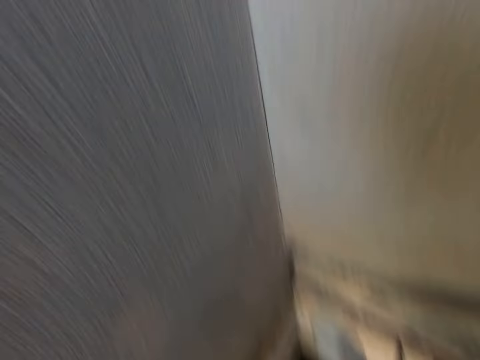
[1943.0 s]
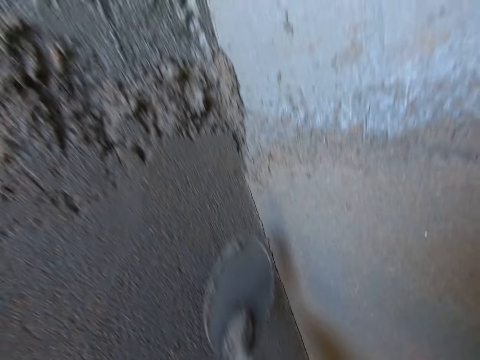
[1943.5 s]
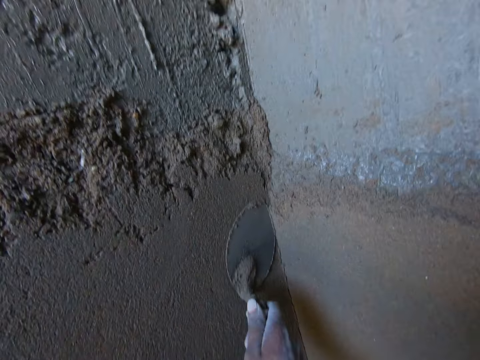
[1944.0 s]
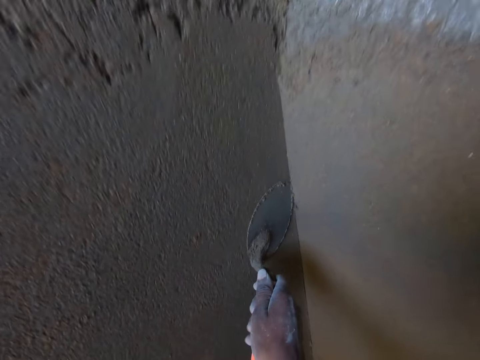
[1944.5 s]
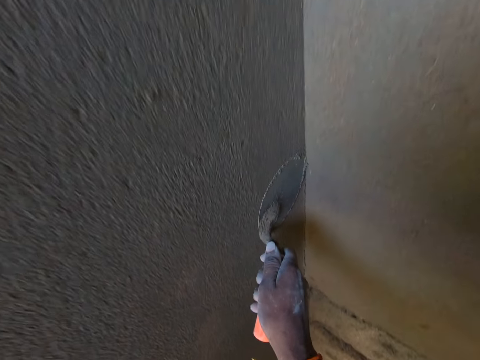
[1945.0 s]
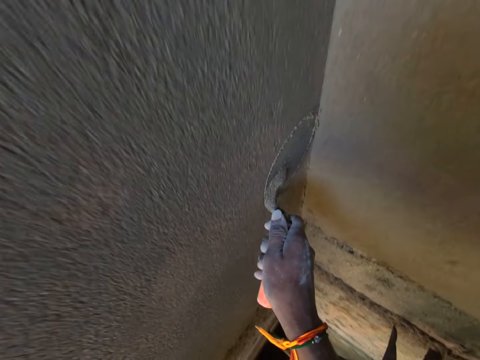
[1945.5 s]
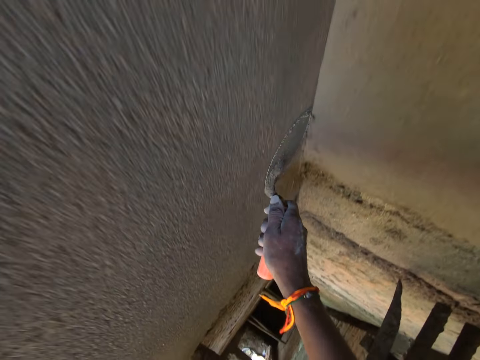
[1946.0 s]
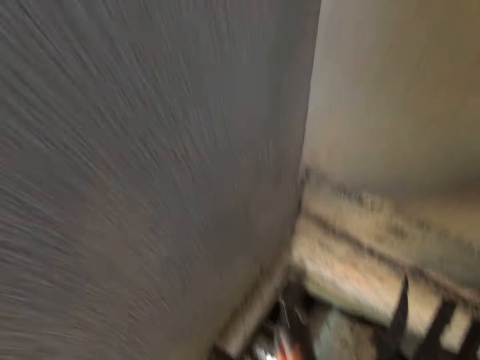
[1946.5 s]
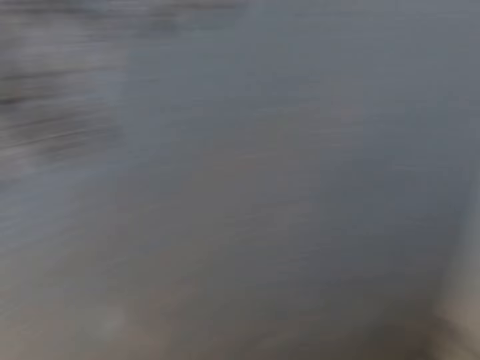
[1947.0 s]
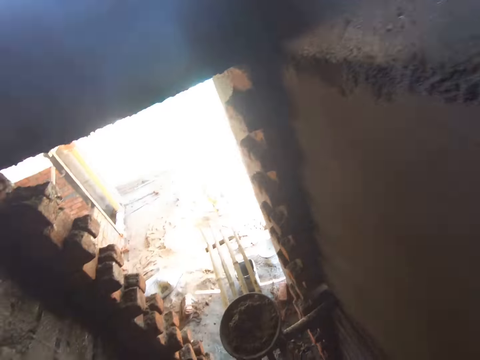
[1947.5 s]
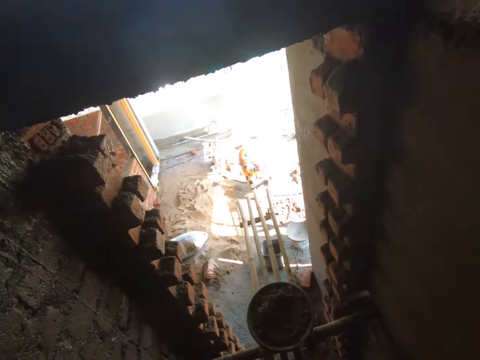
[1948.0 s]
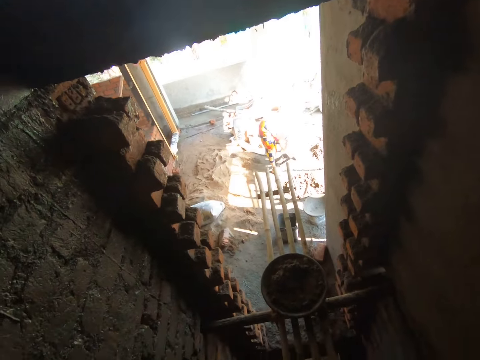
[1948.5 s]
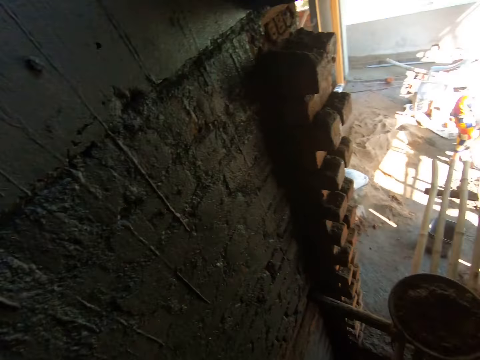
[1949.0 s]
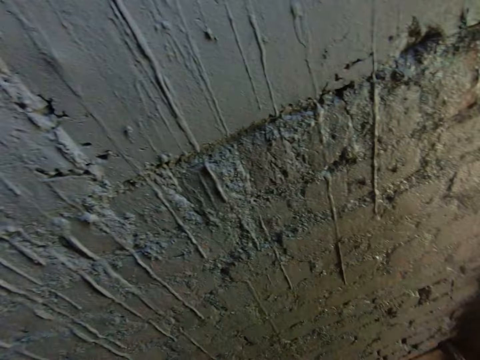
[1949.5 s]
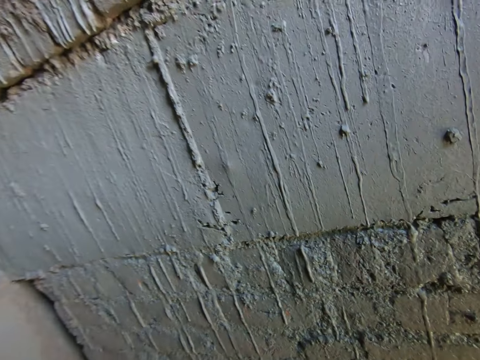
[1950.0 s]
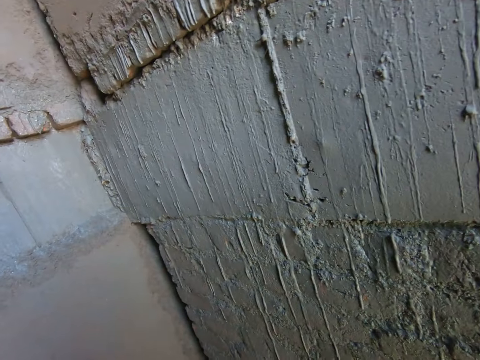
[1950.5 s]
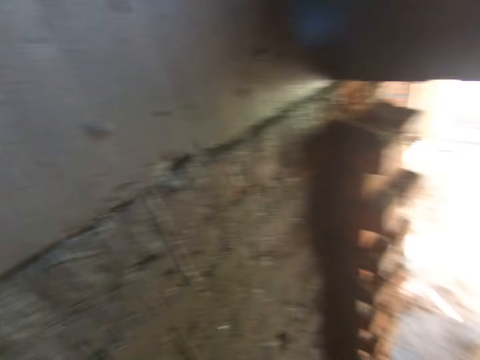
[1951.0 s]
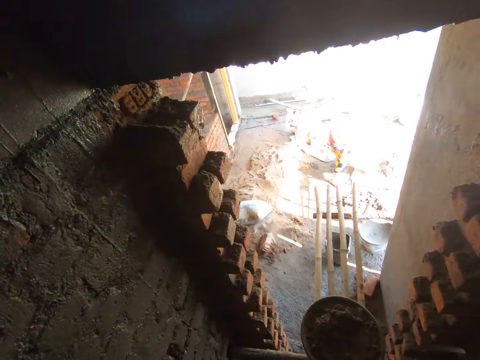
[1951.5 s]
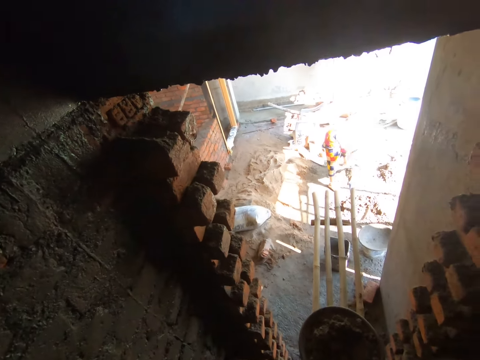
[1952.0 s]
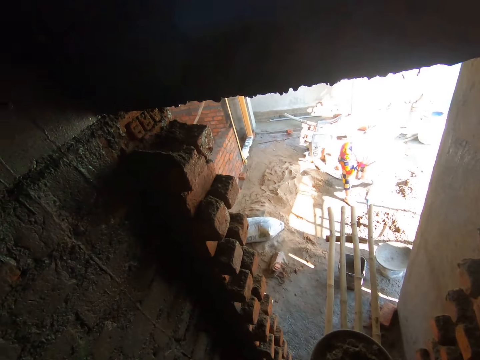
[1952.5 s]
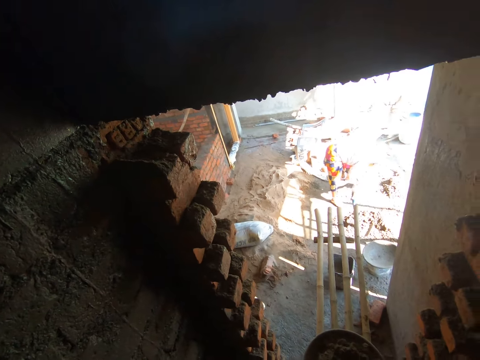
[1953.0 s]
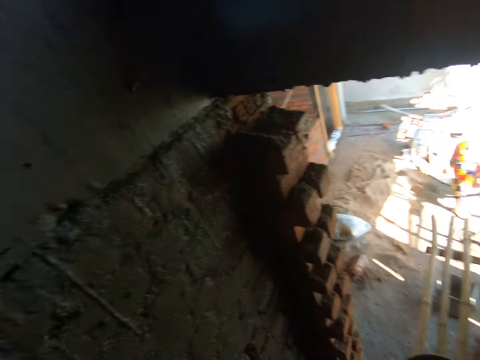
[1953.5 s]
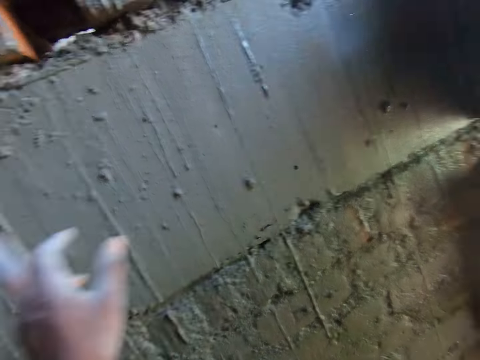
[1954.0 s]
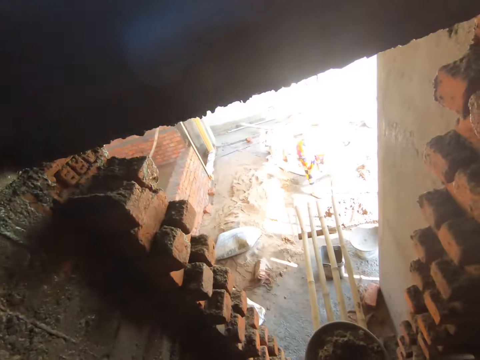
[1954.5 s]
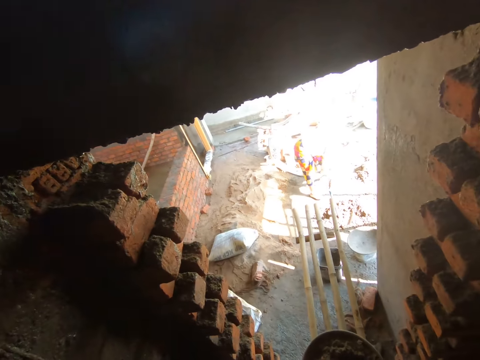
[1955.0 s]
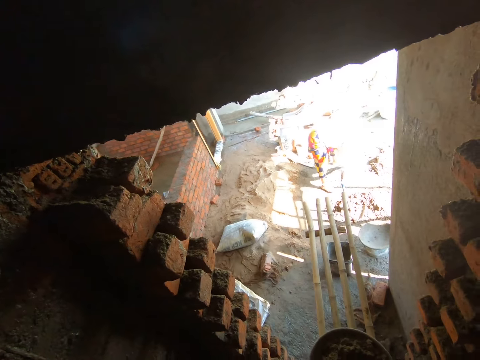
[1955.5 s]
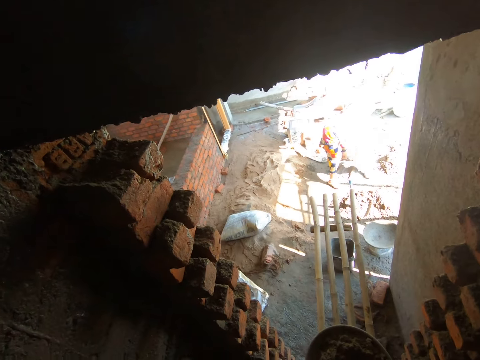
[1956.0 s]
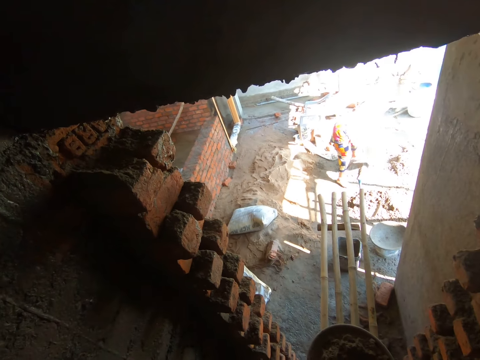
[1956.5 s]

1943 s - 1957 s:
The camera wearer smoothens the wall with the trowel in his right hand. He sharpens the corner of the wall with the trowel. He looks around. A woman clears the ground with her right hand. The camera wearer converses with the woman in the background. The woman mixes construction materials outside. The camera wearer whistles at the woman. He points with his left hand.

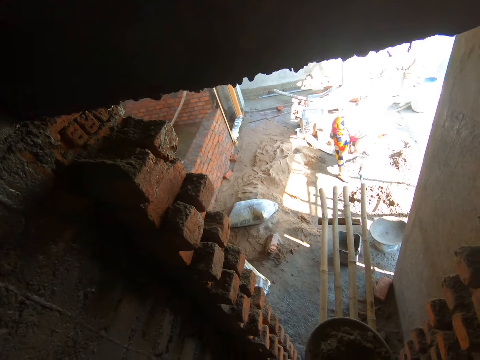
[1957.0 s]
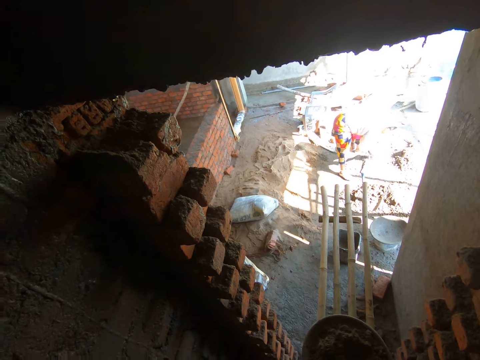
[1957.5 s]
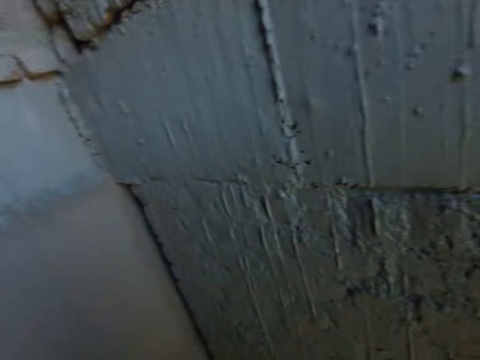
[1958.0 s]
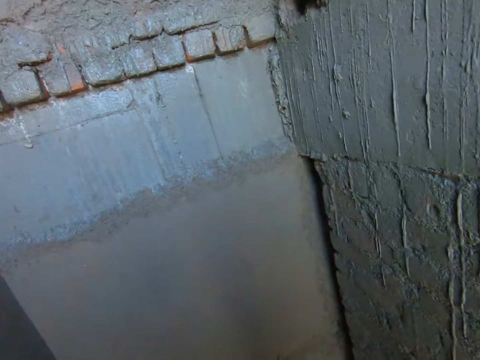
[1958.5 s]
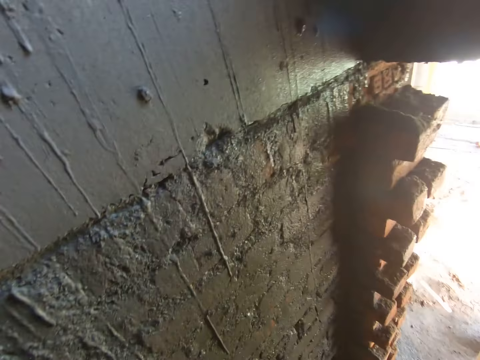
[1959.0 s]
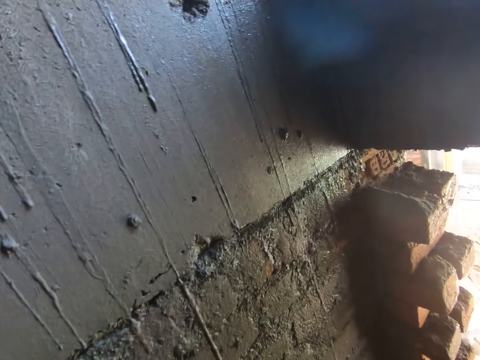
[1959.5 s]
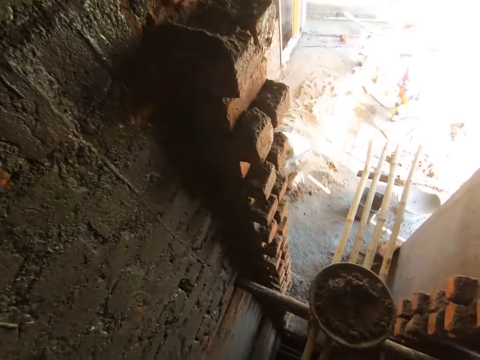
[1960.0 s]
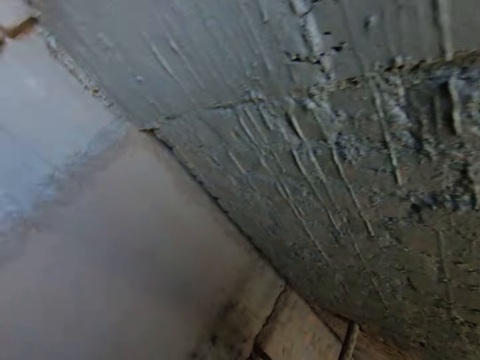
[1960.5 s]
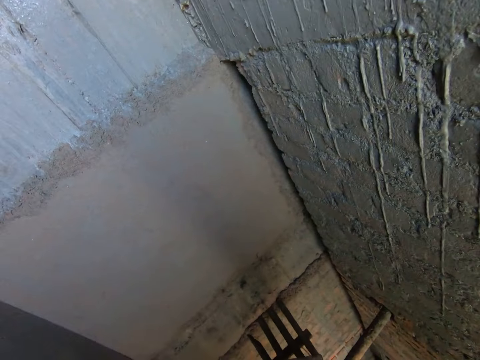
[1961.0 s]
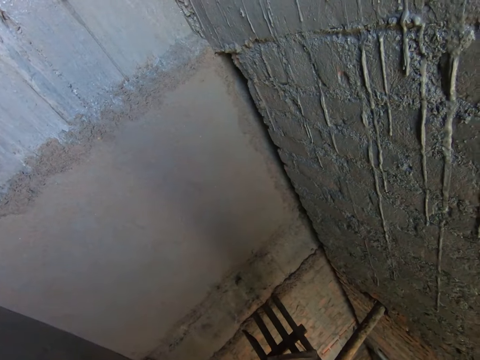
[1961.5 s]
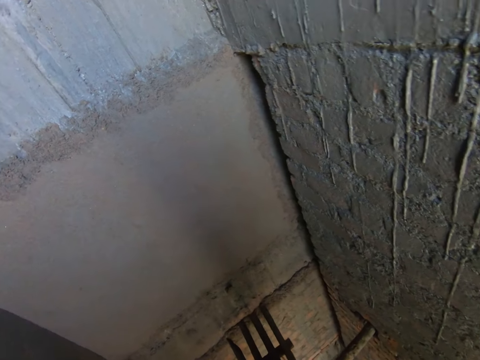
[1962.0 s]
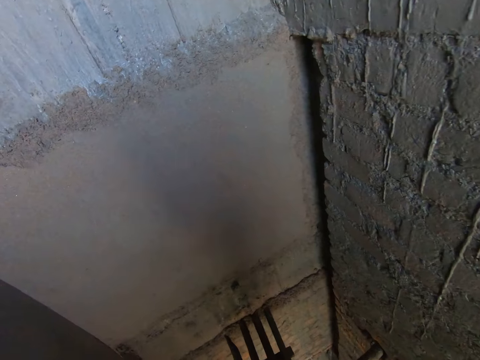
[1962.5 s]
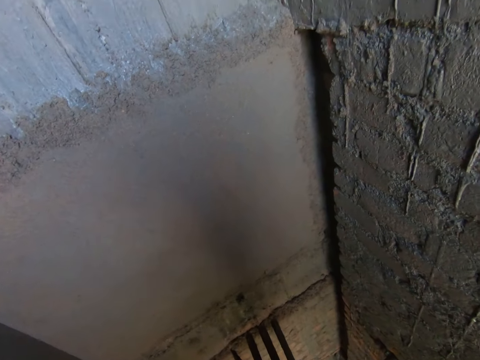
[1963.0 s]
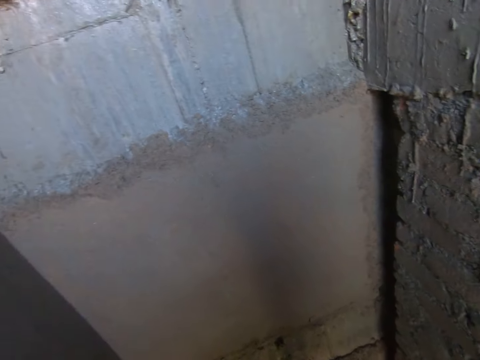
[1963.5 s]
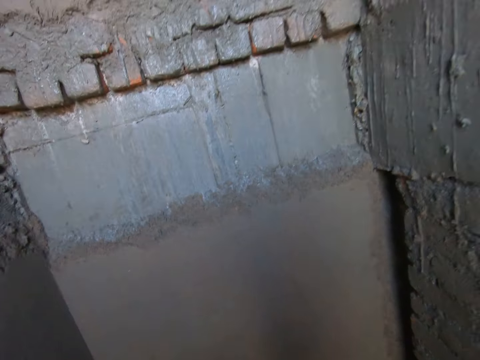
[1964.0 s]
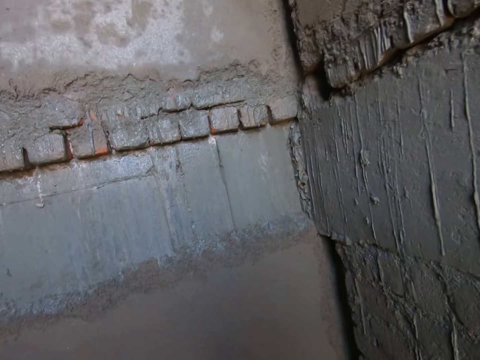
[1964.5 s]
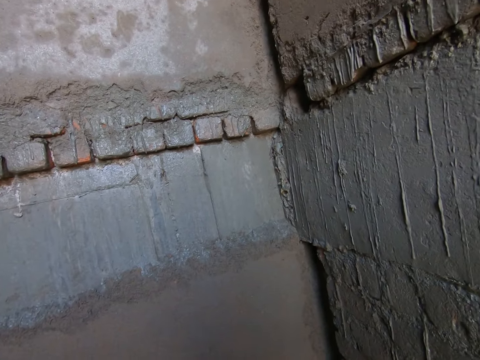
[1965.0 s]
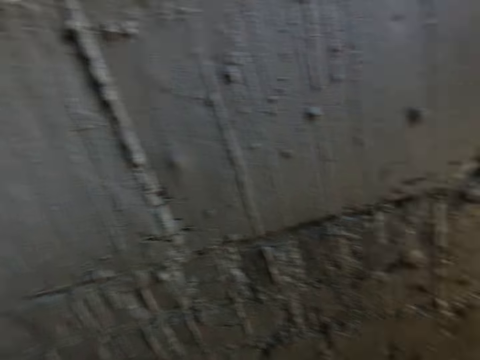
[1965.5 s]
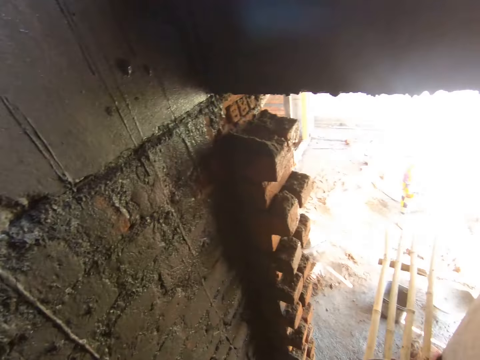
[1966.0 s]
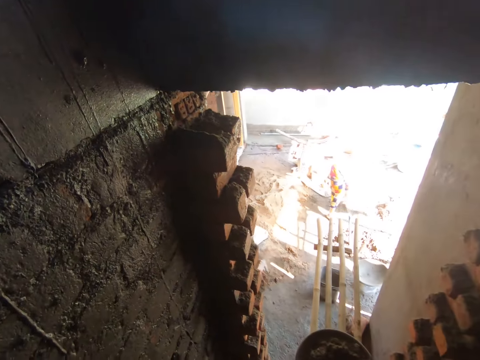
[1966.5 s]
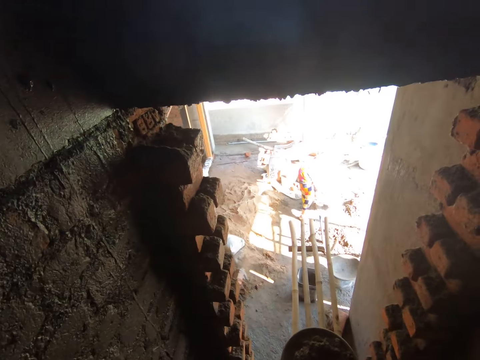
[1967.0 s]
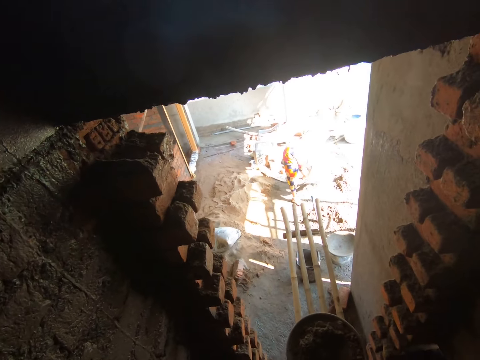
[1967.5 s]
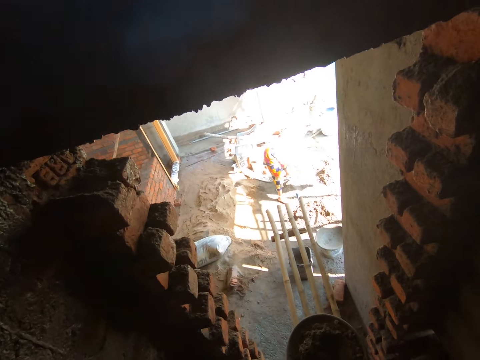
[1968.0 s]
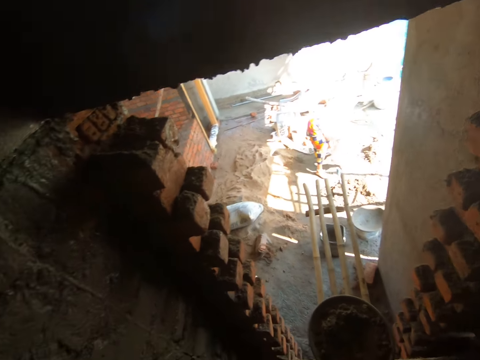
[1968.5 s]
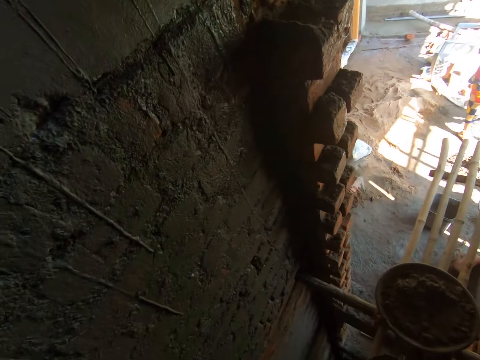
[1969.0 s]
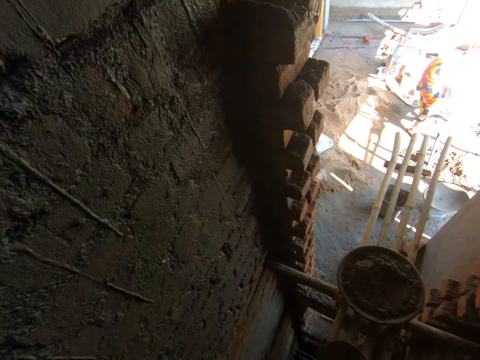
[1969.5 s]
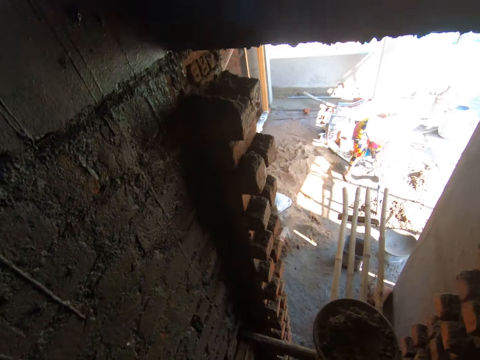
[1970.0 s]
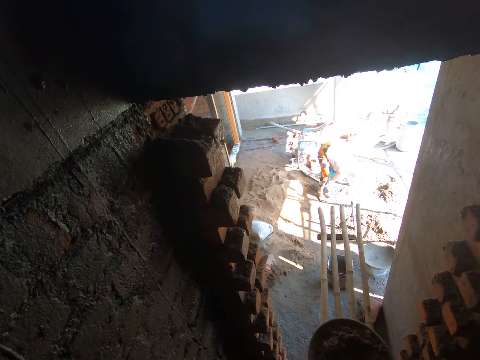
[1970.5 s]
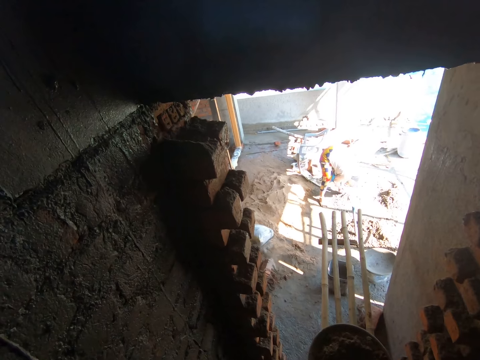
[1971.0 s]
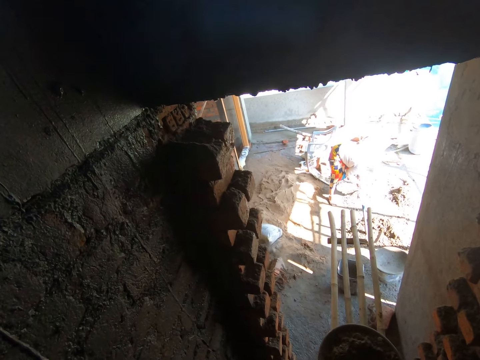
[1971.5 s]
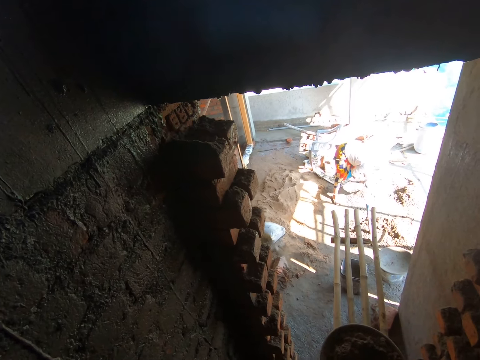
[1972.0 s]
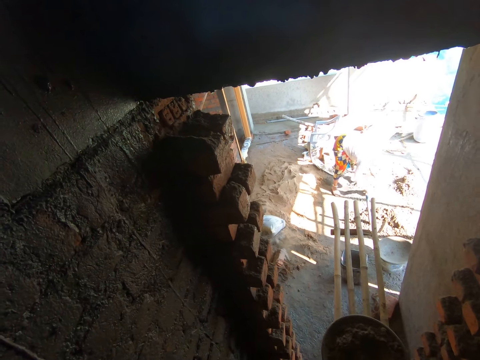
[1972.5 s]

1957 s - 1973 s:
A woman talks to the camera wearer. The camera wearer talks to the woman. They look around. The woman mixes construction materials outside.
